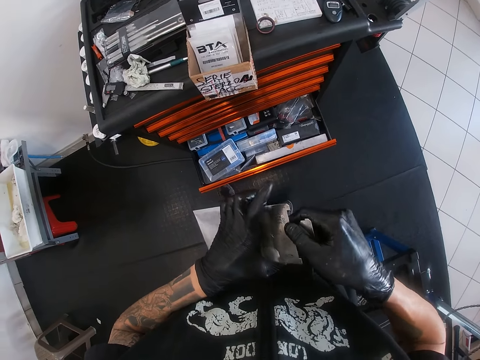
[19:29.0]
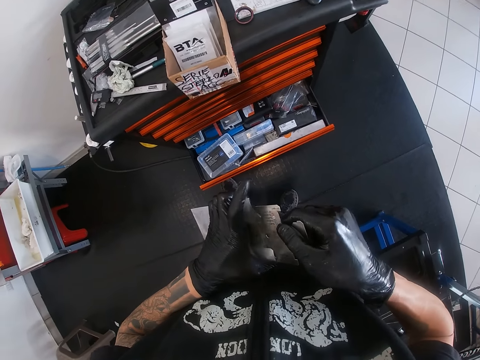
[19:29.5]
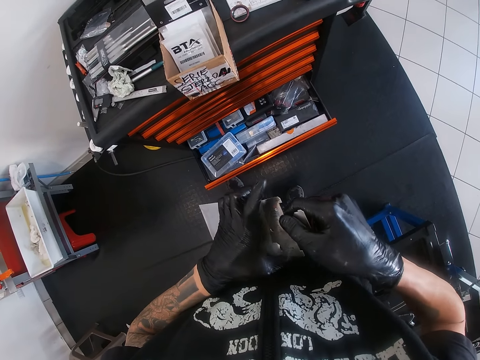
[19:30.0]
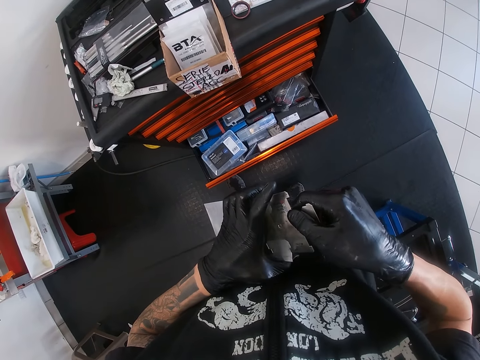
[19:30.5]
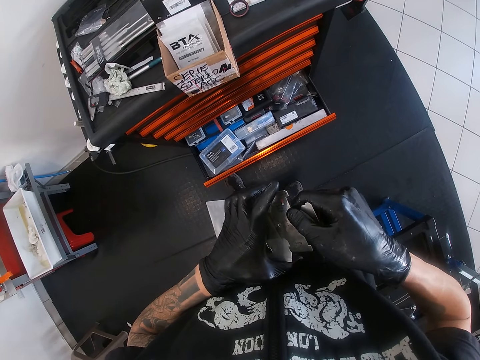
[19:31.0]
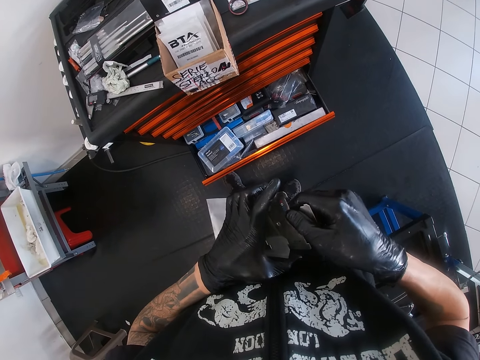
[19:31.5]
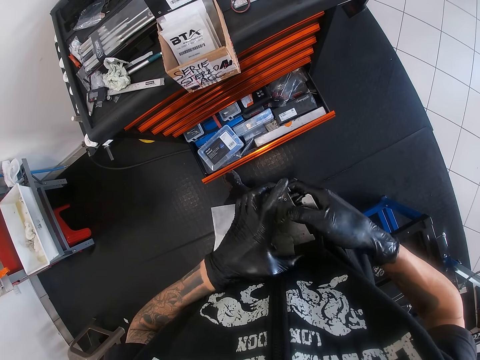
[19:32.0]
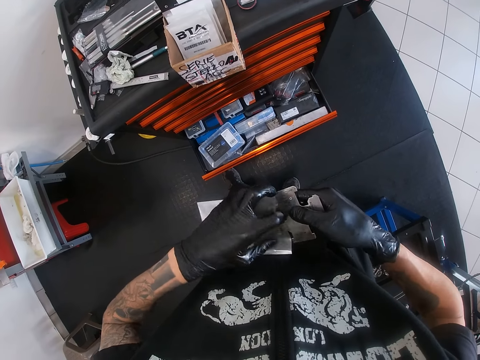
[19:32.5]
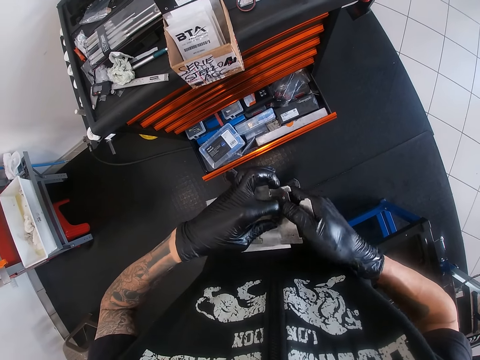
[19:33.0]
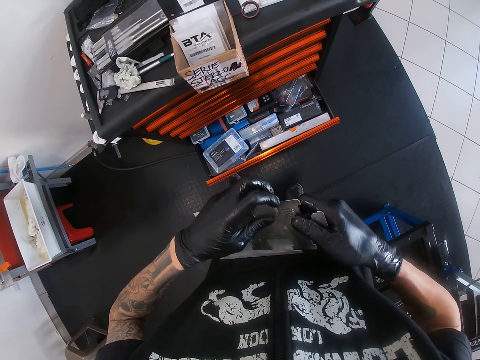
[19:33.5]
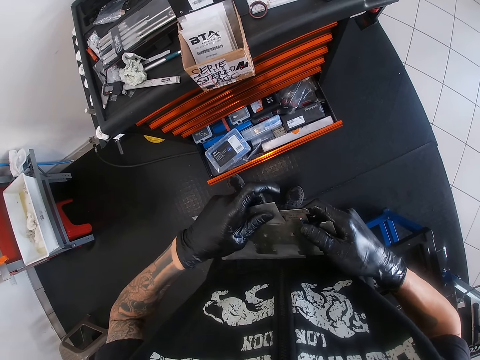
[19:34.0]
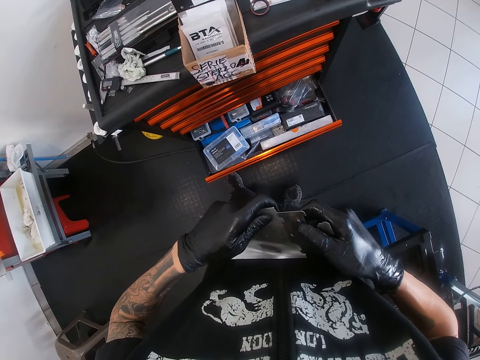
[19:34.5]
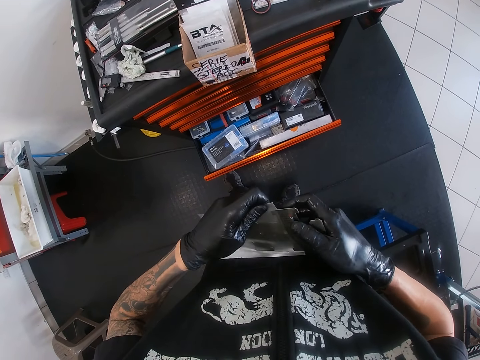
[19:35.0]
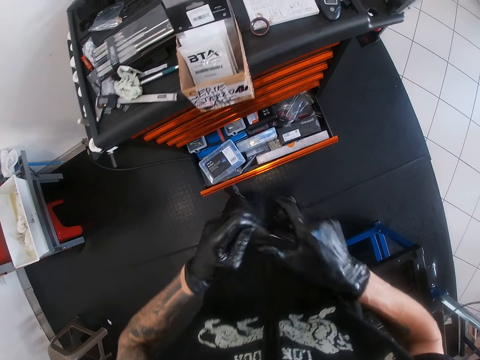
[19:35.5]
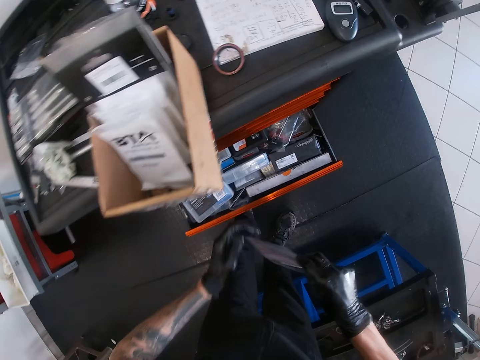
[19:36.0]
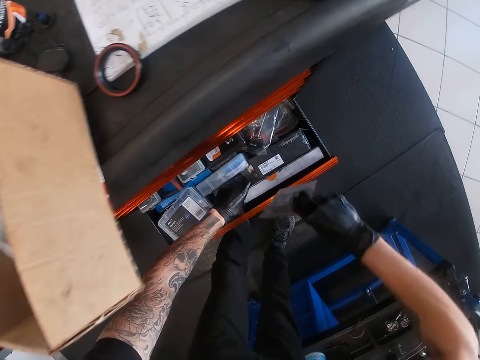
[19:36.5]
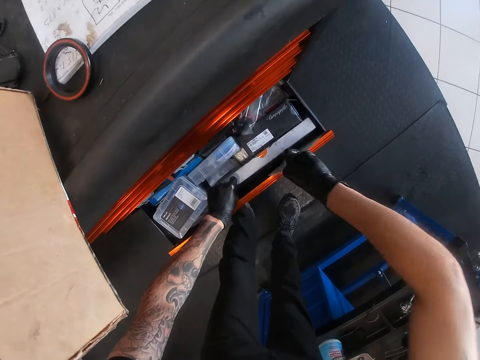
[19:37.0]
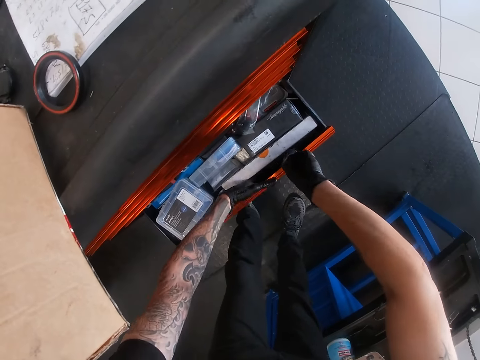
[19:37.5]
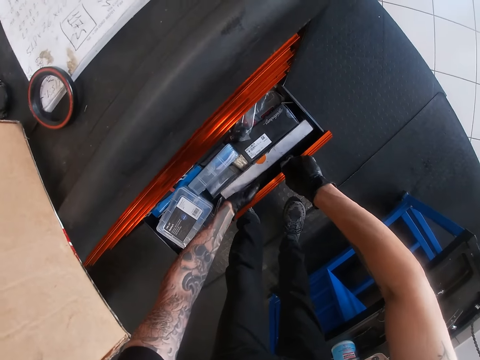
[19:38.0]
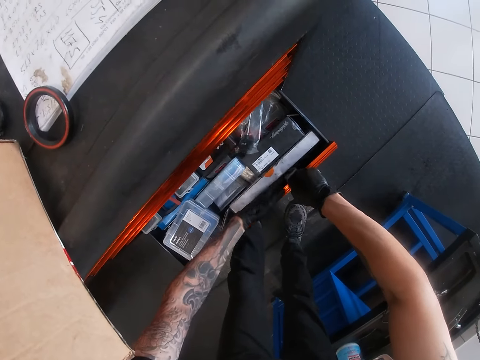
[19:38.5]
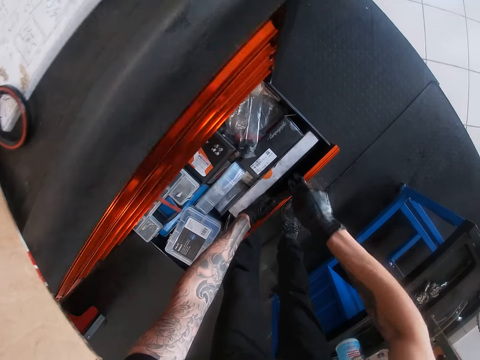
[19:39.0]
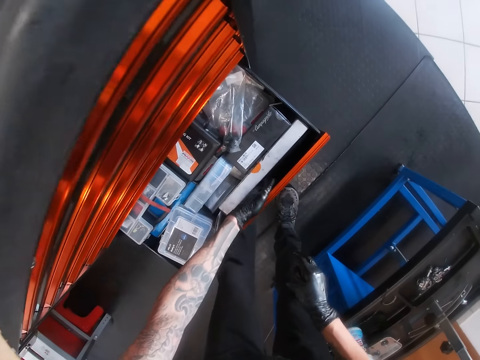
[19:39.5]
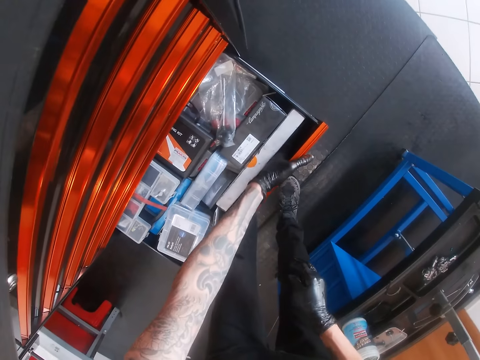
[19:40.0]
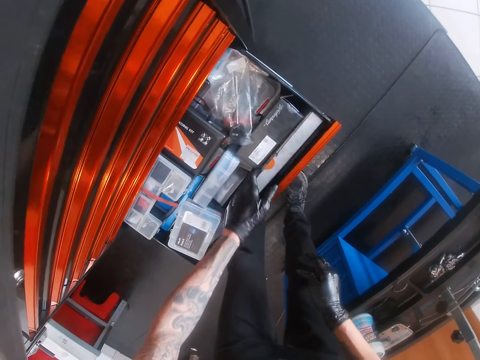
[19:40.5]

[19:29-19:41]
The camera wearer bends. He puts his left hand in the spare part drawer. He puts the guide pack inside the drawer with his right gloved hand. He moves spares in the drawer.

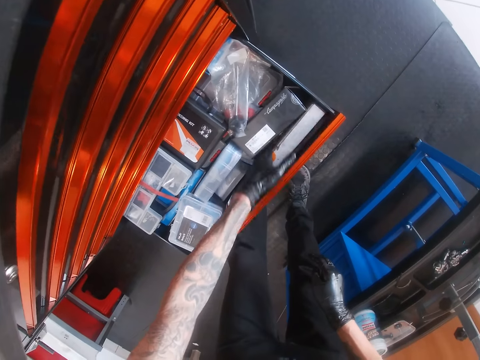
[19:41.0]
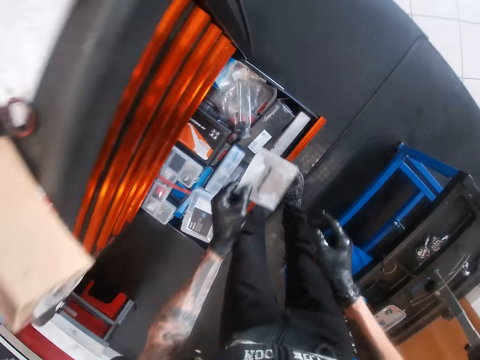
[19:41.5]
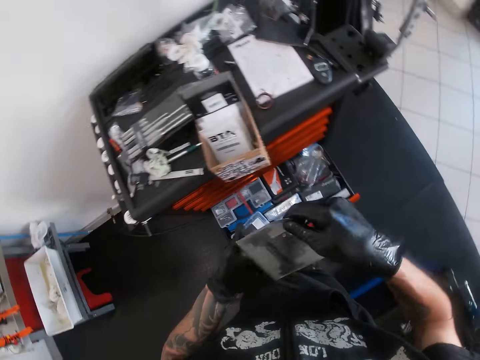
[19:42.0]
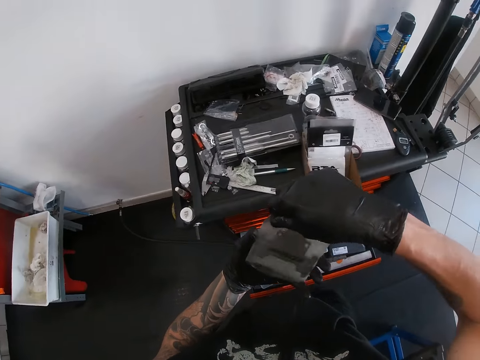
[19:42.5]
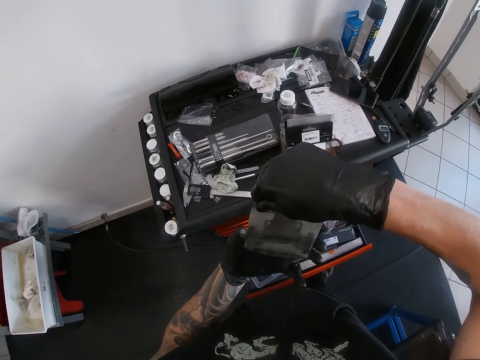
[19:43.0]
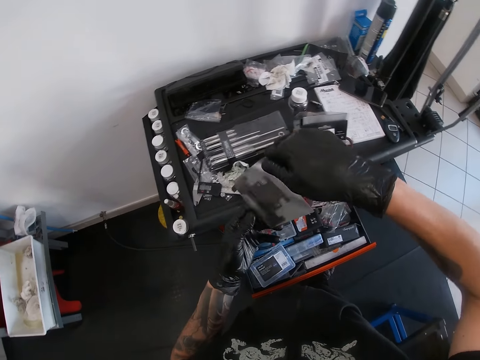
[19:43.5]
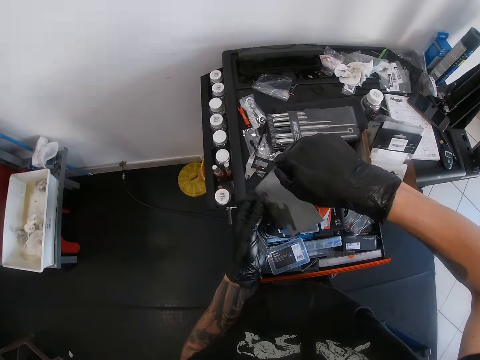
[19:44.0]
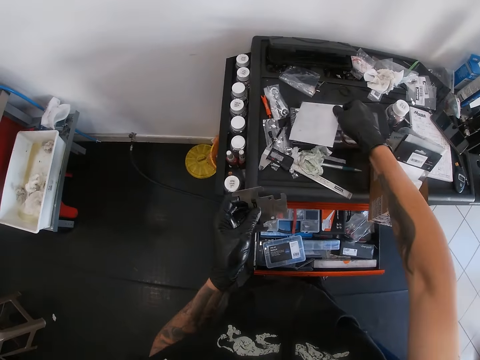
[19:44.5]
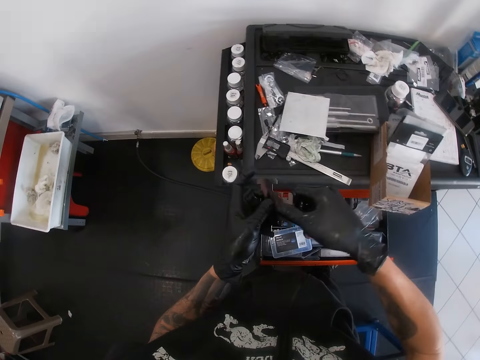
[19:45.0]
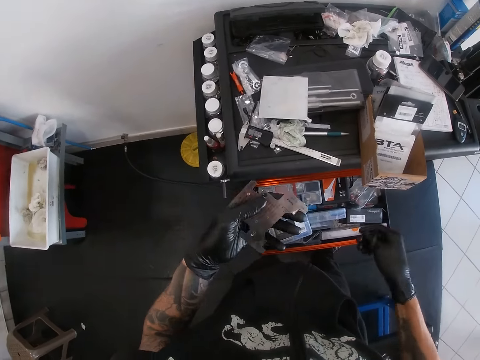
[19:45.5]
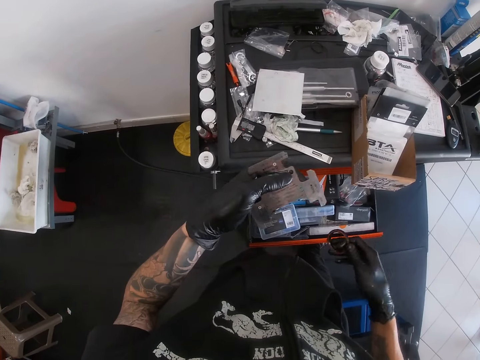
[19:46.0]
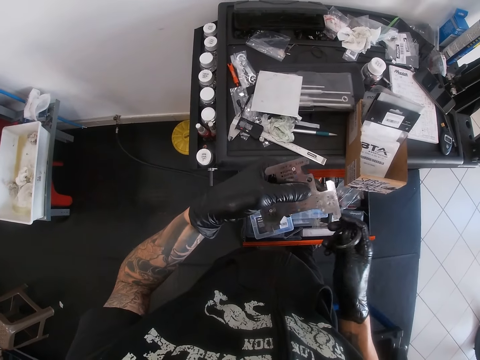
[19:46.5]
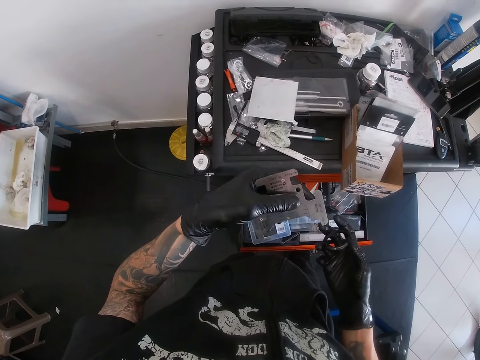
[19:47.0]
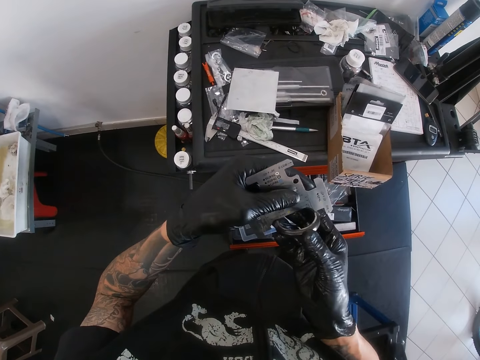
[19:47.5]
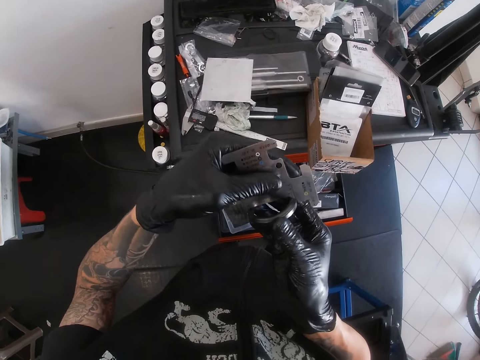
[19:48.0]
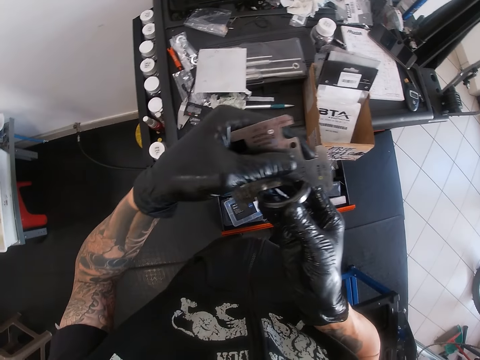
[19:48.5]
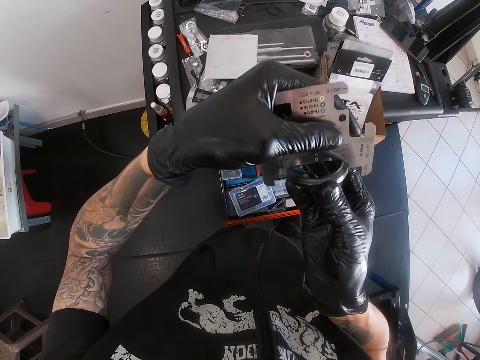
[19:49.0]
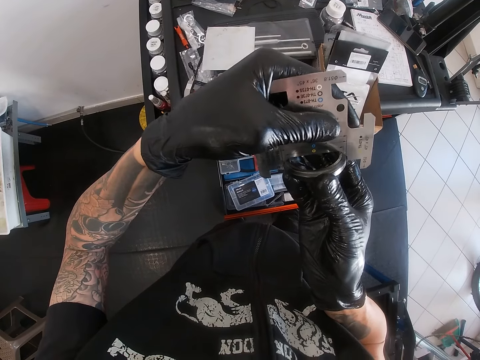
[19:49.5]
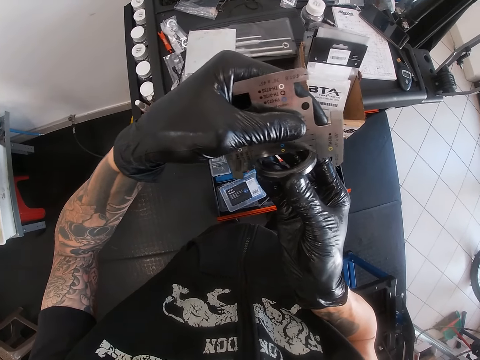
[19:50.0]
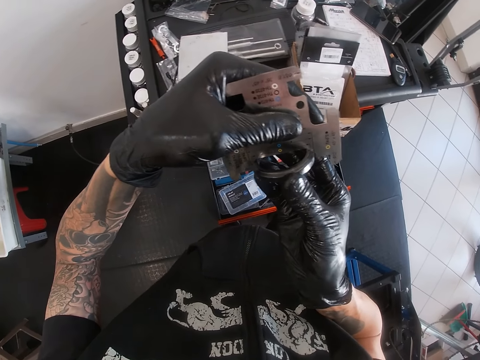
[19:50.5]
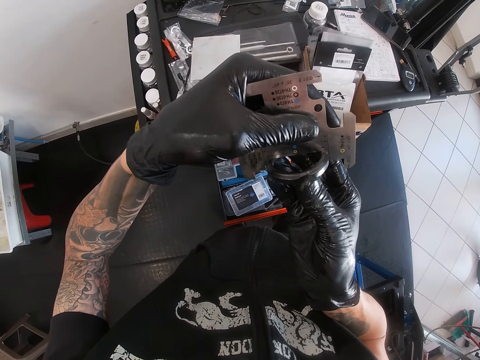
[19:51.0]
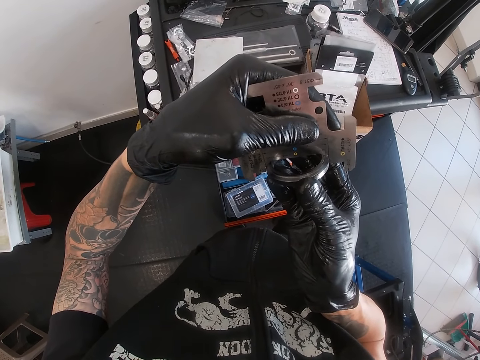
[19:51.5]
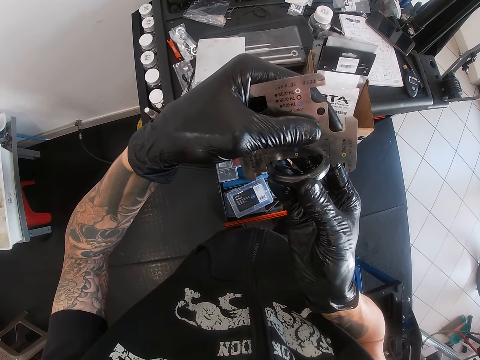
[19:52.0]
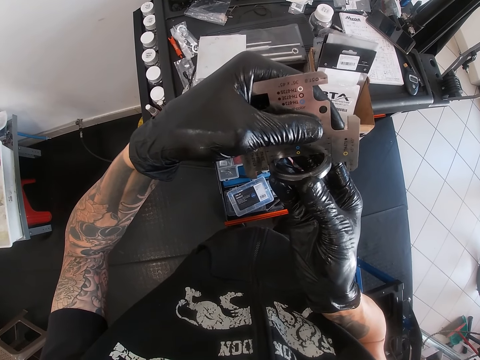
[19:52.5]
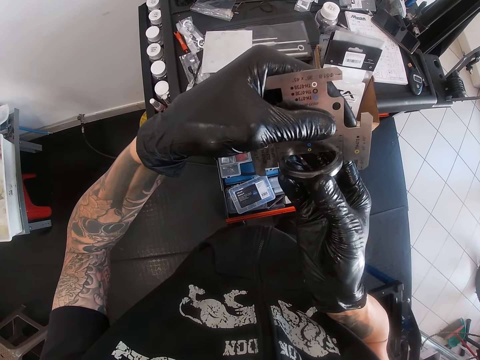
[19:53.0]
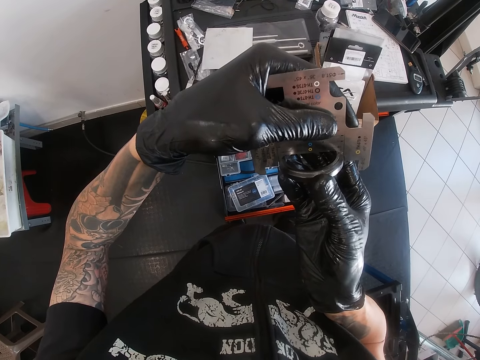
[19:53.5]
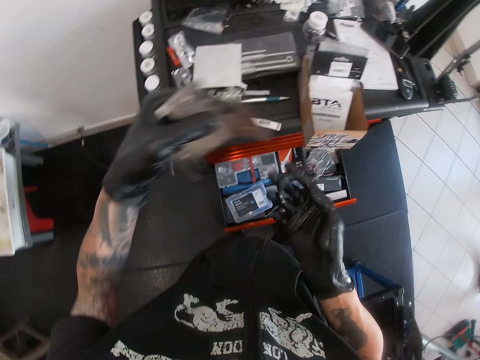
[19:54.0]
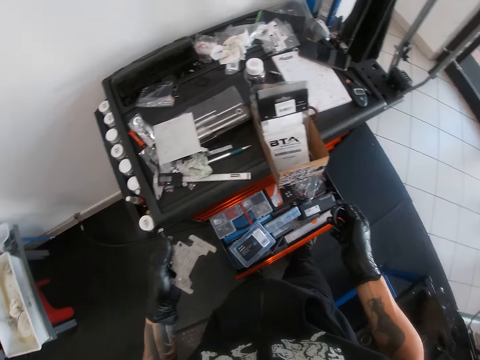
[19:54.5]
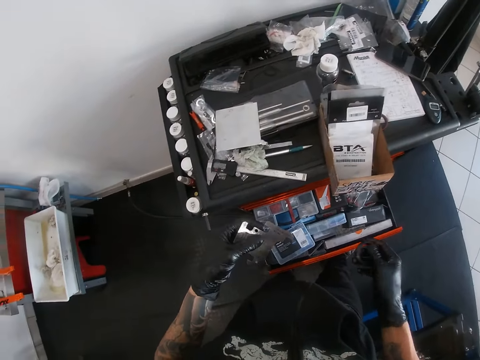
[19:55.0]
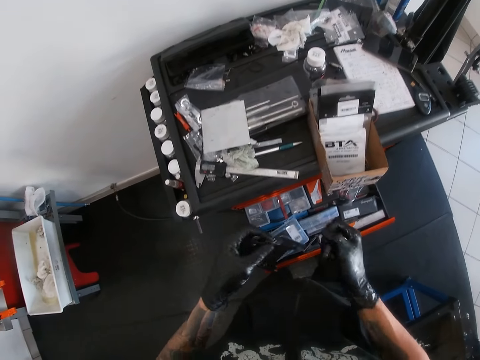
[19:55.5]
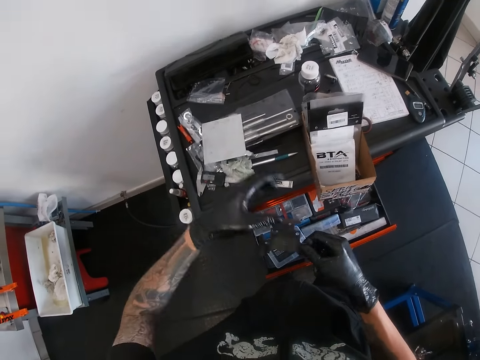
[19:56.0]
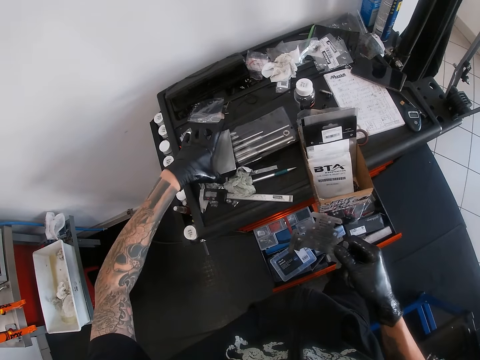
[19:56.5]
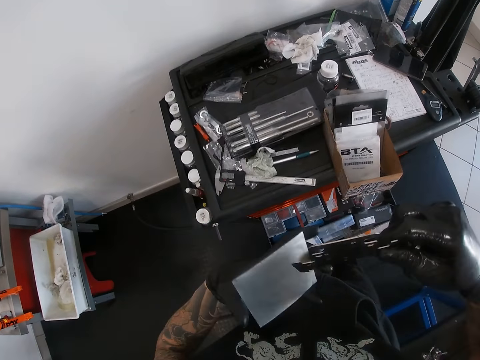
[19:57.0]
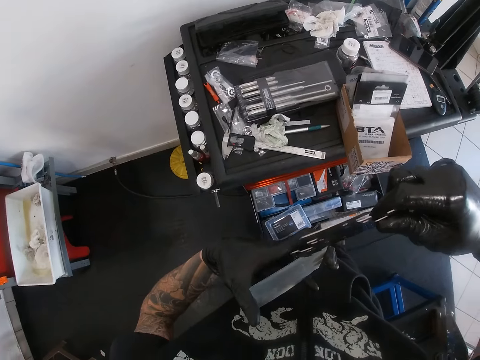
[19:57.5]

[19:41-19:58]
The camera wearer arranges the spare parts in the drawer. He picks up a small headset guide or gasket from the drawer with his left gloved hand. He holds the gasket with both hands. He turns the gasket. He removes the headset guide from the pack with his left gloved hand. He drops the pack on the tool box with his right gloved hand. He turns the gasket on his left hand with the right hand. He holds the bearing well. He measures the bearing or headset spacer with the headset guide in his left gloved hand. He raises the gasket. He moves the gasket close. He looks at the gasket well. He removes the bearing from the gasket. He lowers the gasket and bearing. He passes the headset guide to his right gloved hand. He holds the gasket with his right hand. He picks up the pack from the tool box with his left gloved hand.
